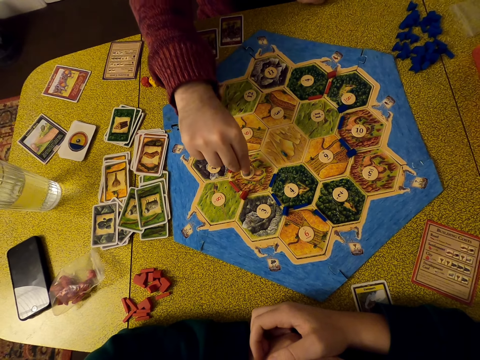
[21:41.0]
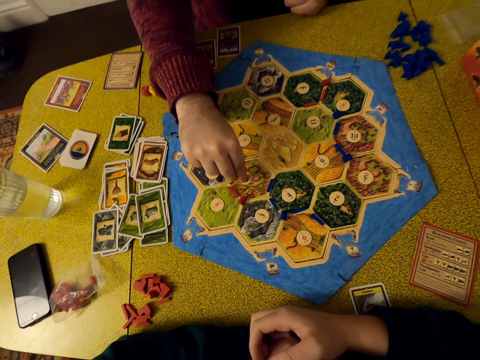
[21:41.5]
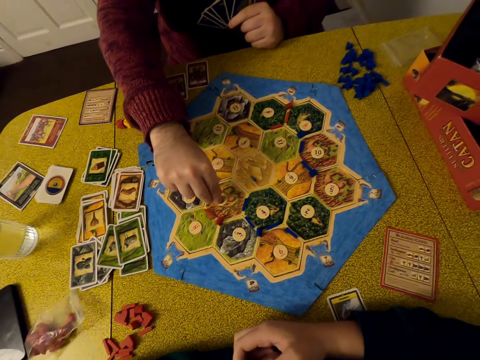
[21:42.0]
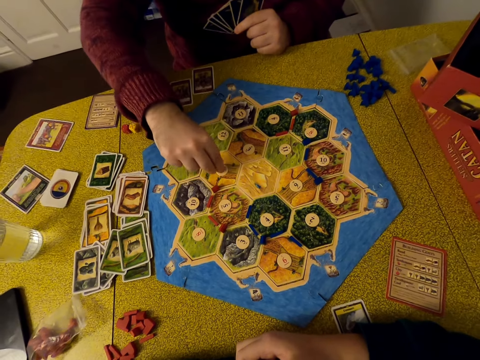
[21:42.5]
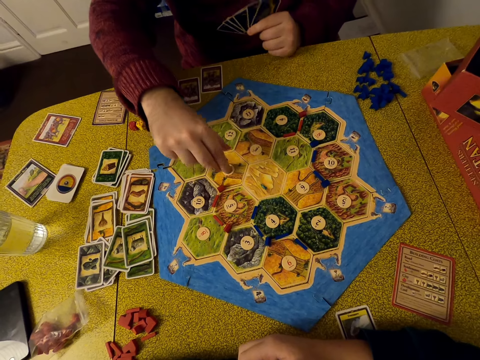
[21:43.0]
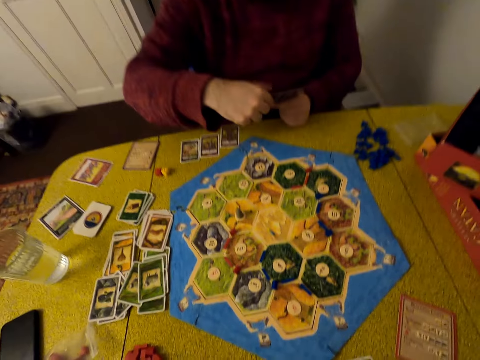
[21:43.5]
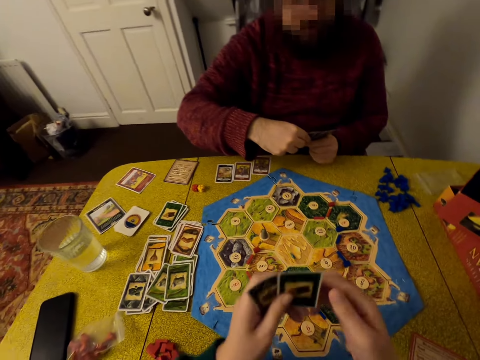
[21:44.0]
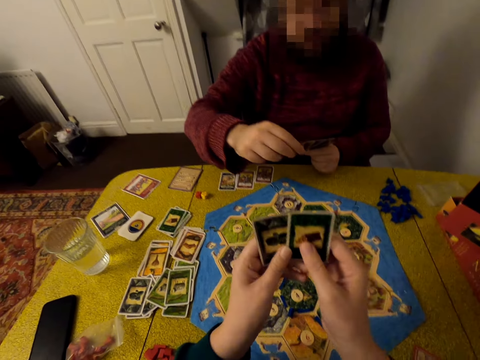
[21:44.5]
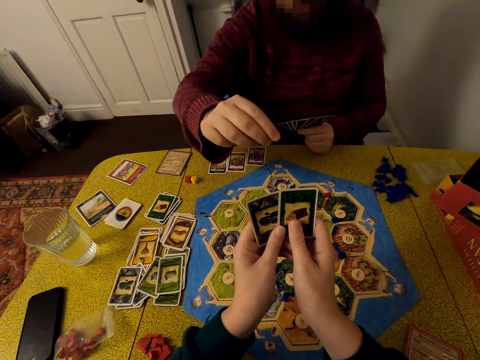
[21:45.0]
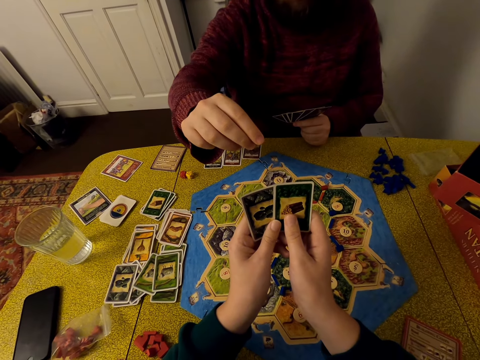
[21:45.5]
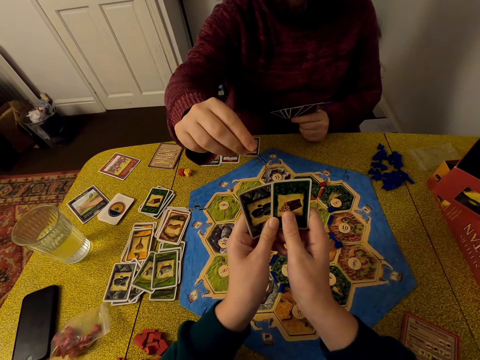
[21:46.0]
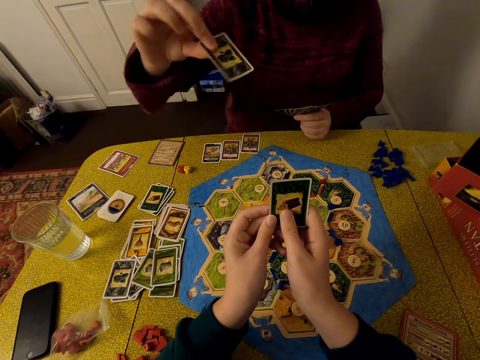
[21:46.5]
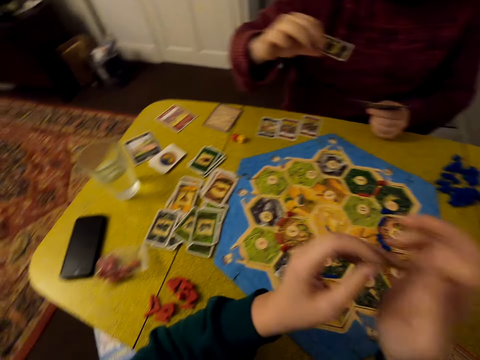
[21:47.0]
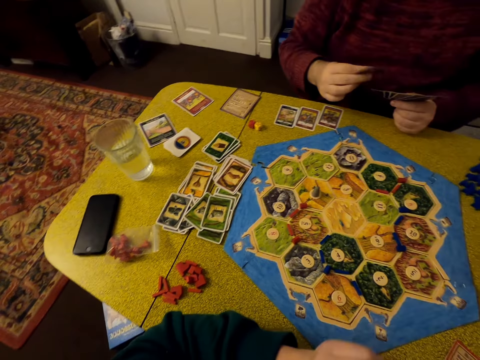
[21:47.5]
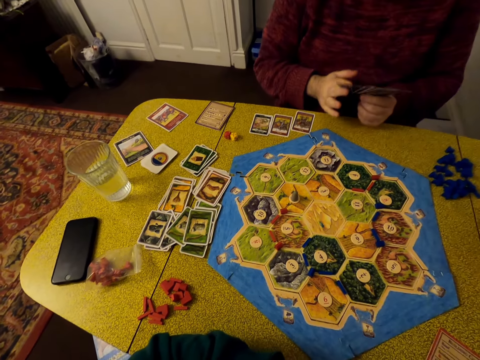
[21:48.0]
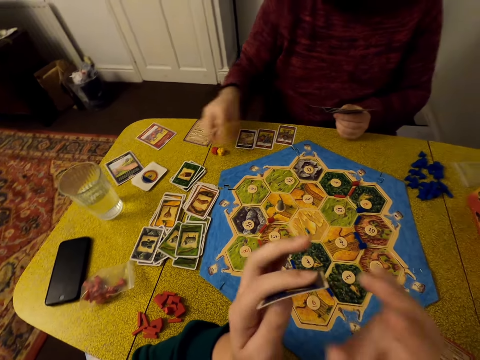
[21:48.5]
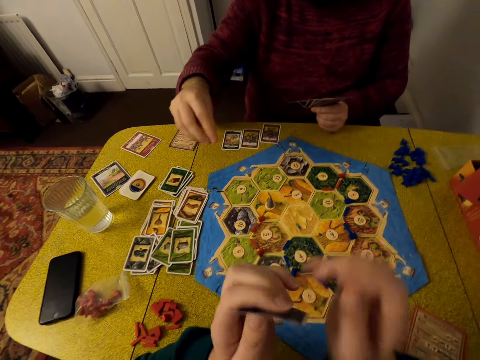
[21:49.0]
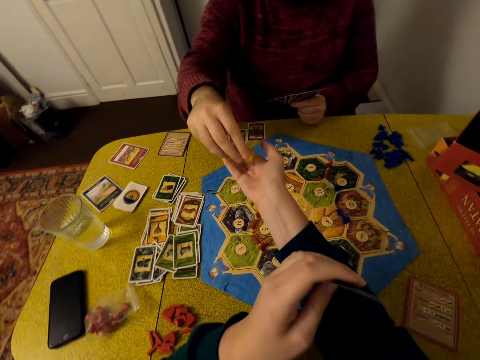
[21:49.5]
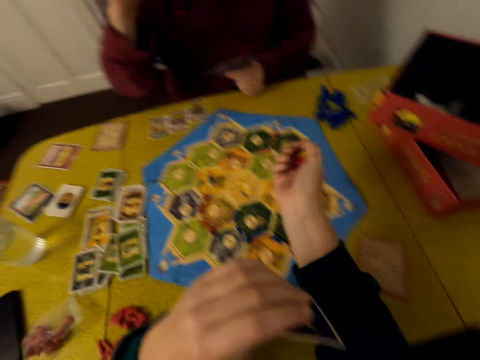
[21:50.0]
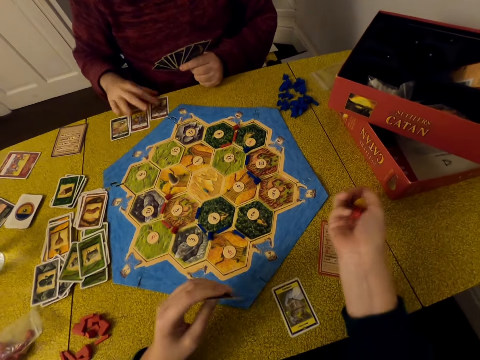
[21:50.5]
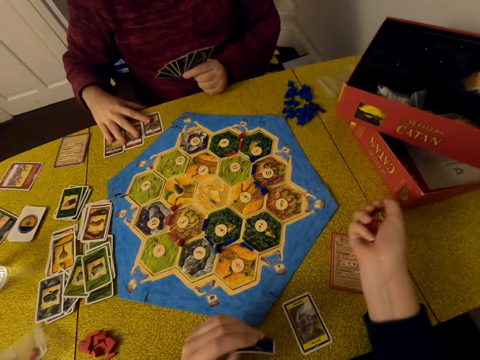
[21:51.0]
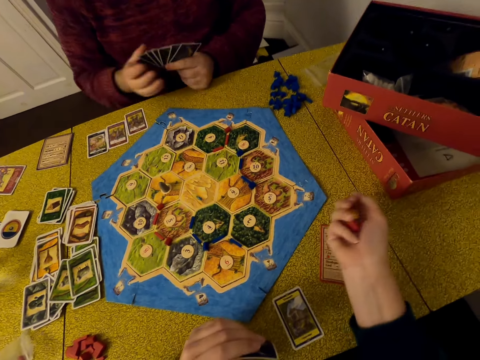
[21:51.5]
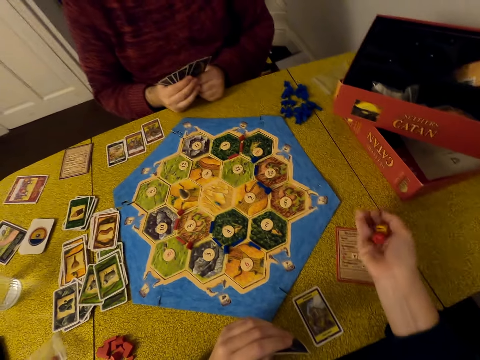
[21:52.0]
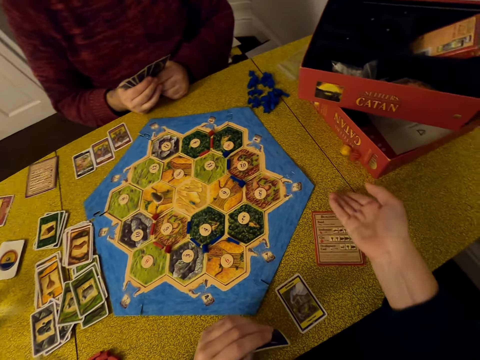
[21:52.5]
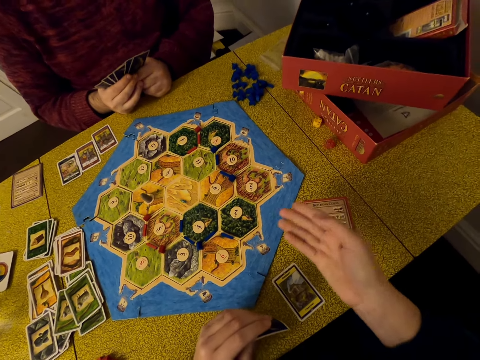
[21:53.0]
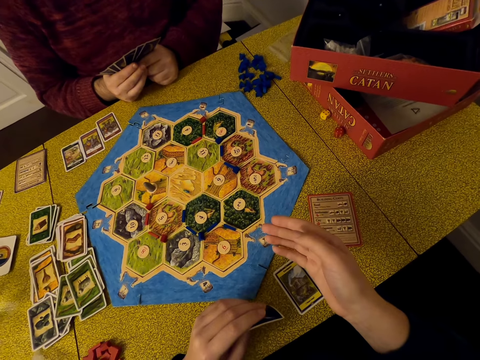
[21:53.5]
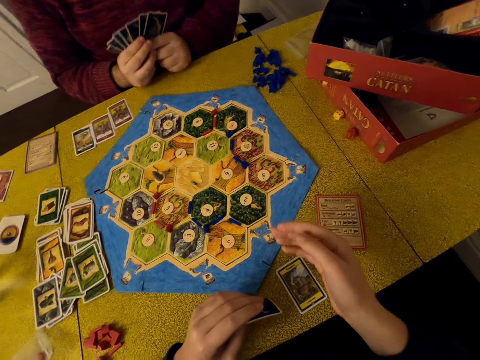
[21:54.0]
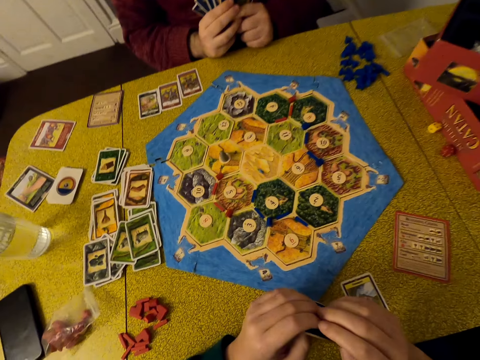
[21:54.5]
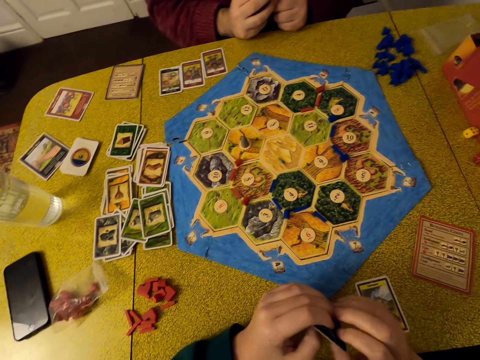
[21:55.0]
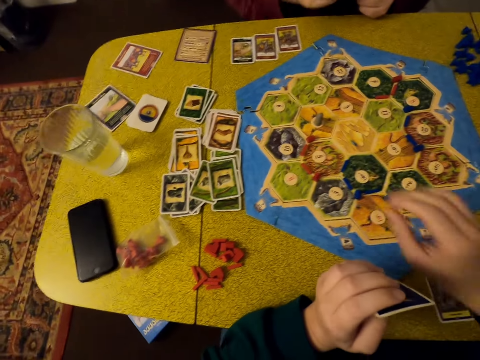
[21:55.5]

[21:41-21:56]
The man holds something on the board, puts the die on the table, and puts something on the board. The man holds cards. The camera wearer holds cards. The man moves a hand and picks a card from the camera wearer. The camera wearer looks around. The man holds cards and picks the dice on the table. The camera wearer picks the dice from the man. The man gives the camera wearer the dice. The camera wearer juggles the dice and shakes the dice. The man moves cards on the table and holds cards. The camera wearer puts the dice on the table, drops the dice, and looks around.

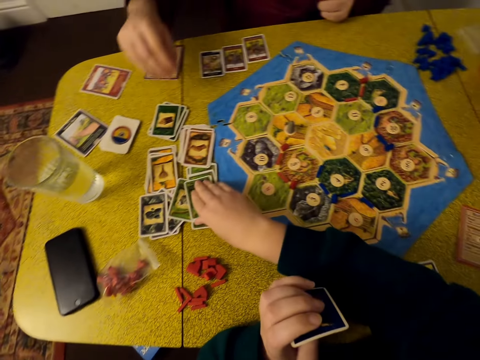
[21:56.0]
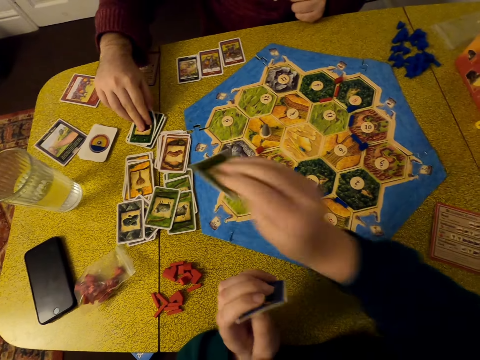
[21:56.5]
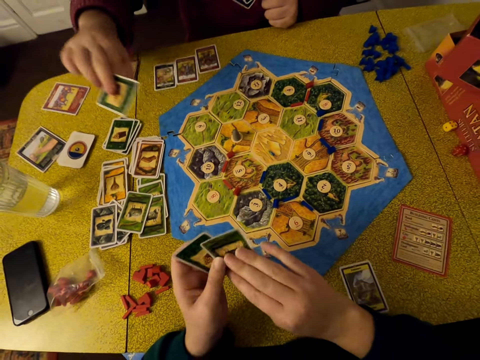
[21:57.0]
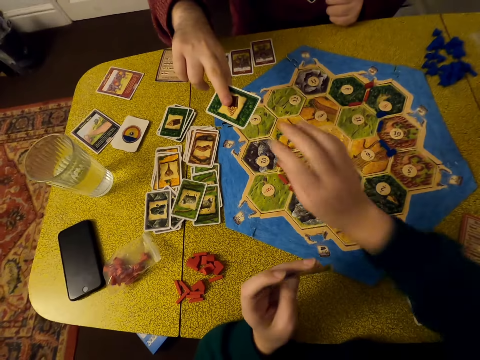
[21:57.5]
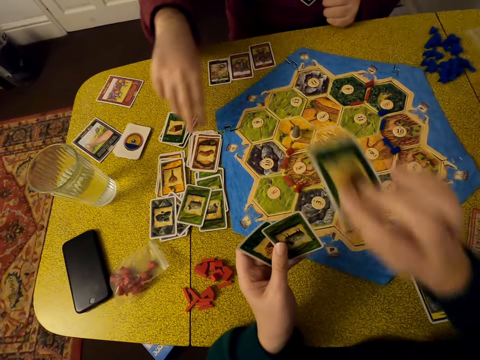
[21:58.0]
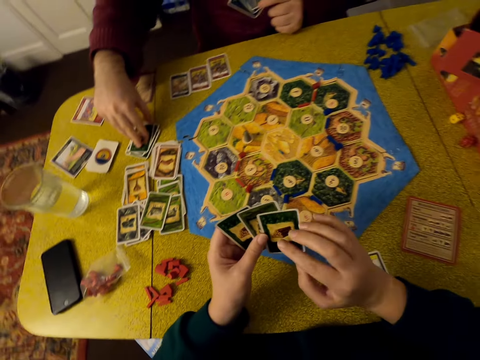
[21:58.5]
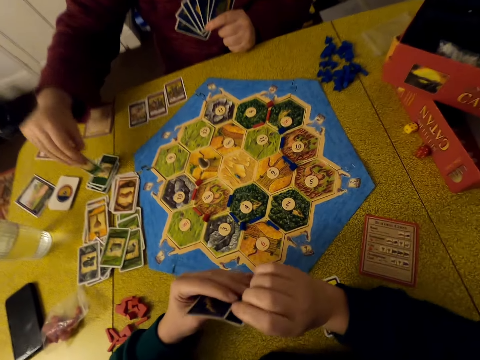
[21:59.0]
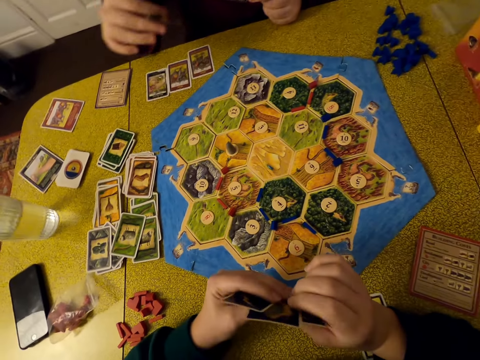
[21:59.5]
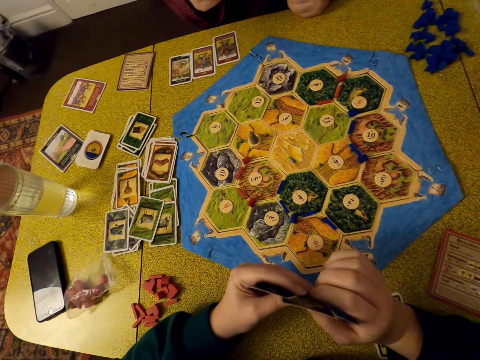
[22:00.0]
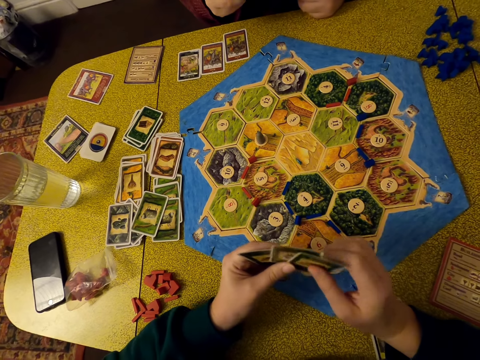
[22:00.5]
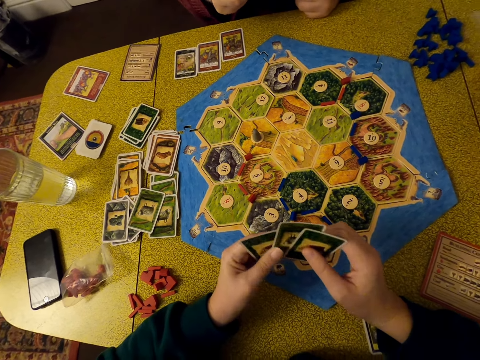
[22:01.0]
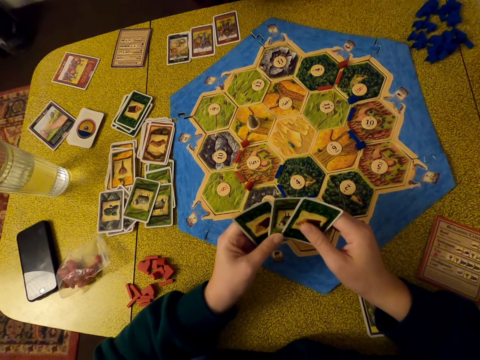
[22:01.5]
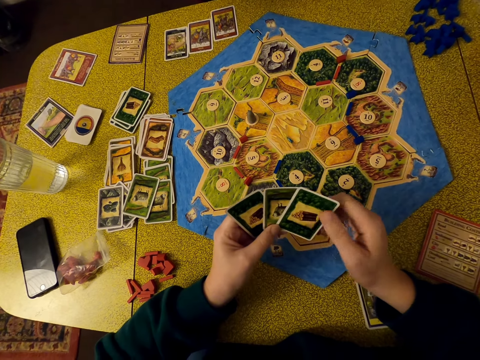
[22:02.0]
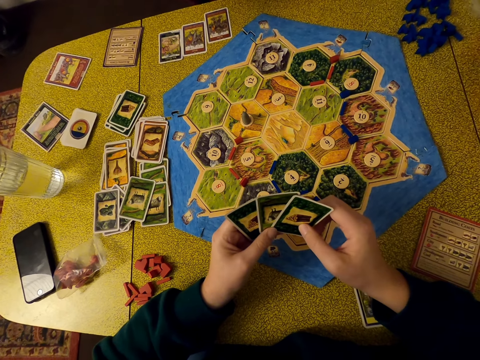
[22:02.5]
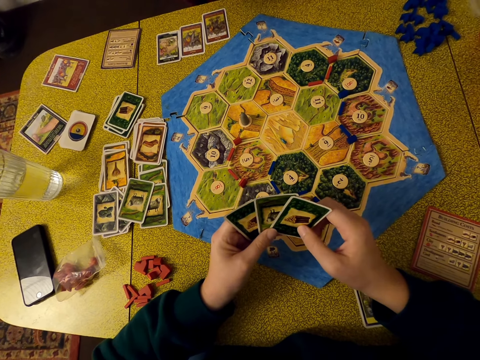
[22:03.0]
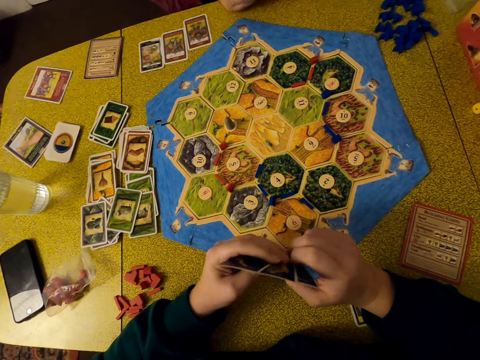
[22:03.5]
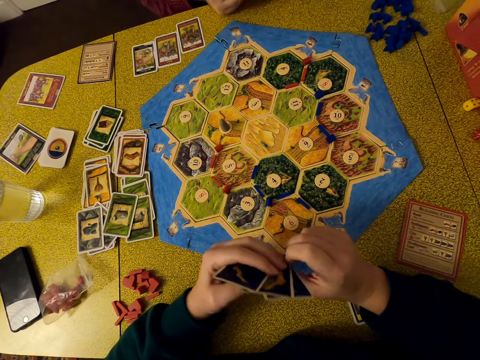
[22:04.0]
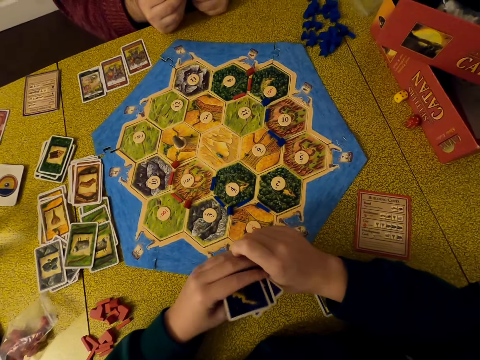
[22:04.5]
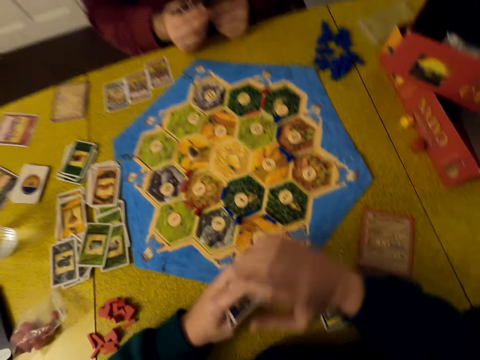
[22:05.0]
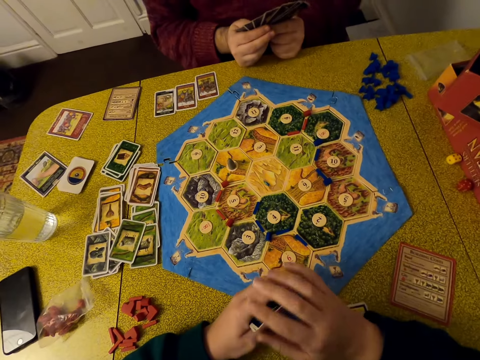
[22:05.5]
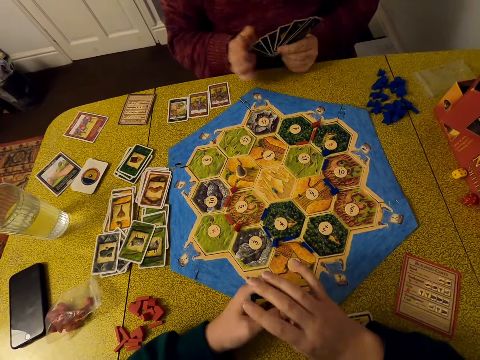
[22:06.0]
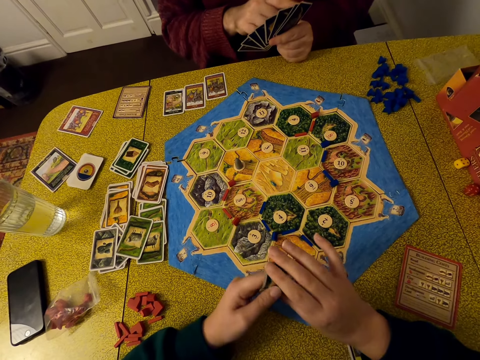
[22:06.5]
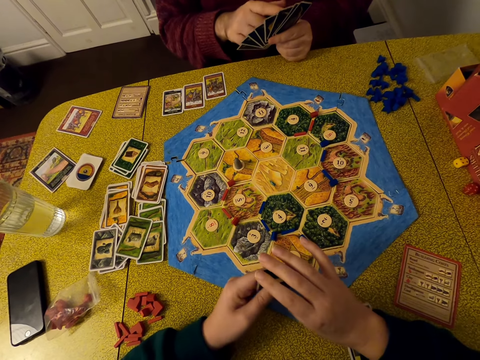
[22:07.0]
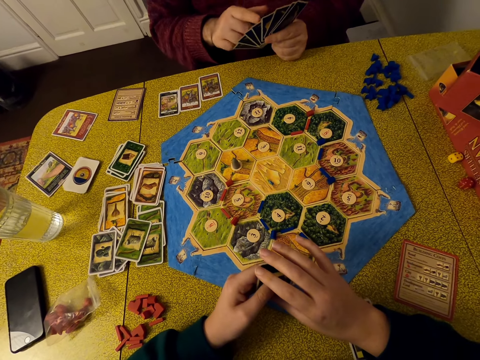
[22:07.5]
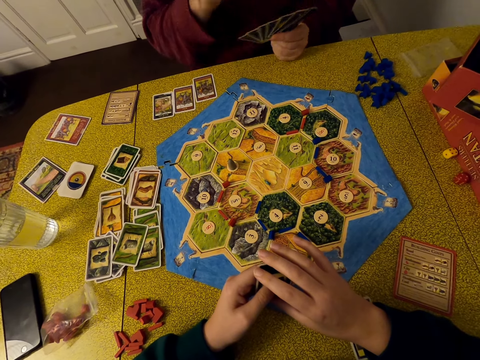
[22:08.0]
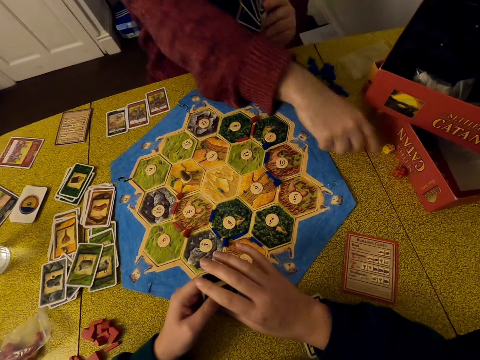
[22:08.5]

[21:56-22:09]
The camera wearer picks a card on the table. A man picks a card on the table. The camera wearer holds cards. The man gives the camera wearer a card. The camera wearer picks the card from the man. The man picks another card on the table. The camera wearer holds cards and looks around. The man holds cards. The camera wearer holds the cards, looks at the cards, looks around, moves a hand, and looks around. The man counts the cards.
